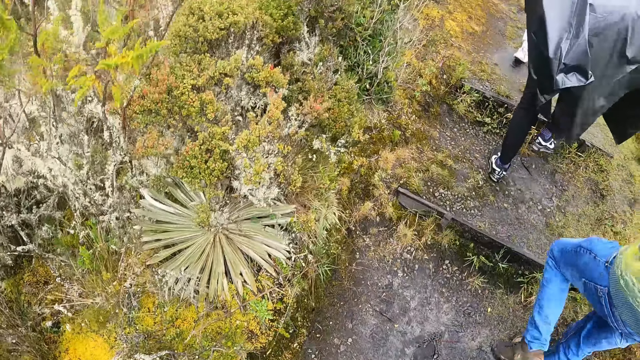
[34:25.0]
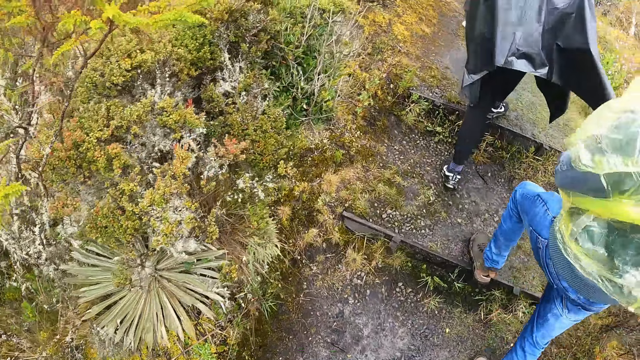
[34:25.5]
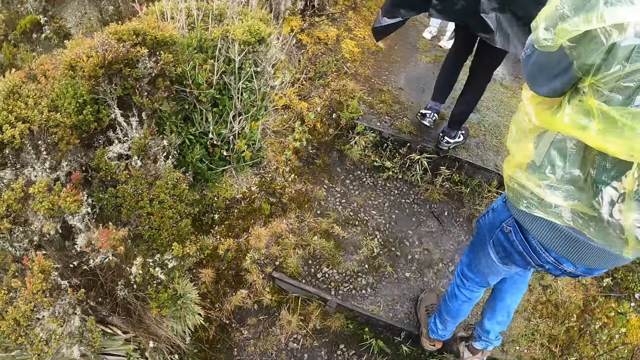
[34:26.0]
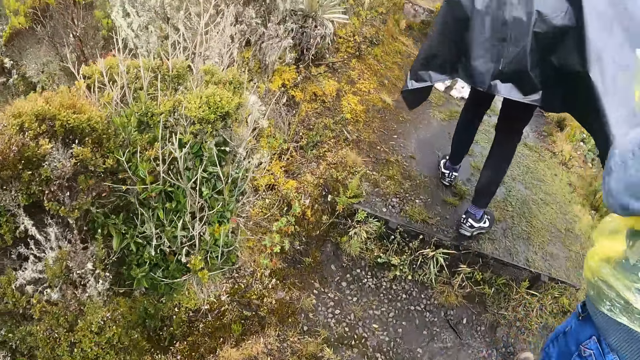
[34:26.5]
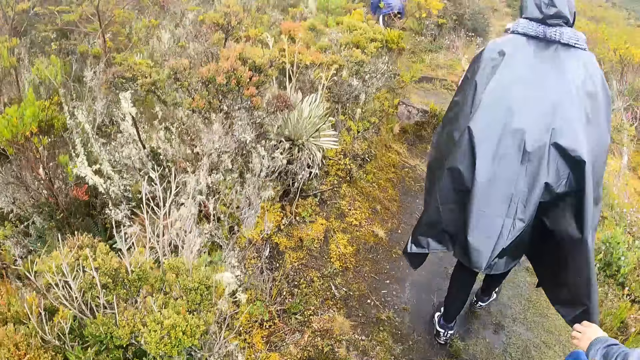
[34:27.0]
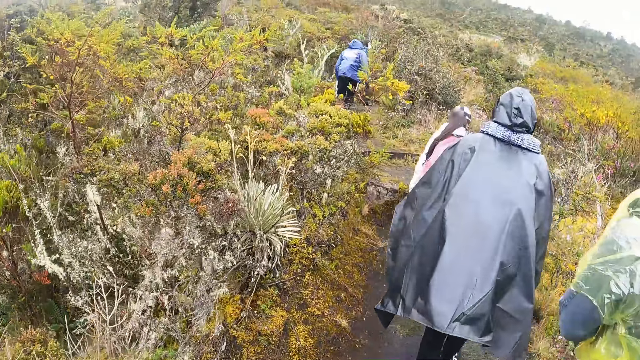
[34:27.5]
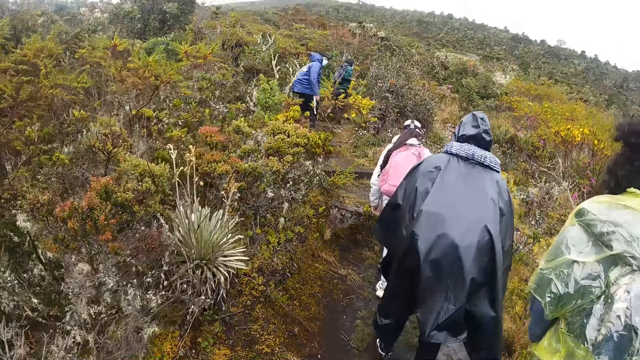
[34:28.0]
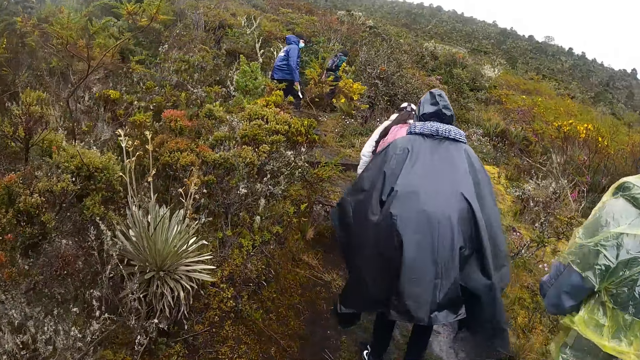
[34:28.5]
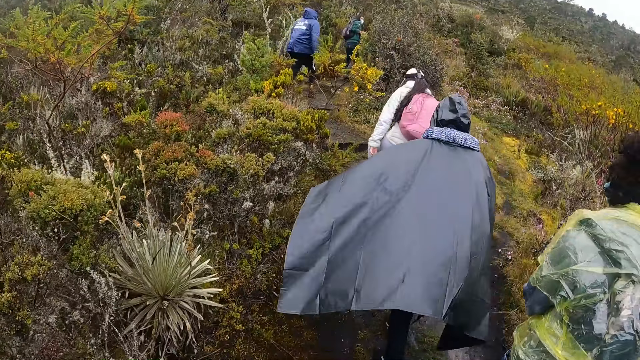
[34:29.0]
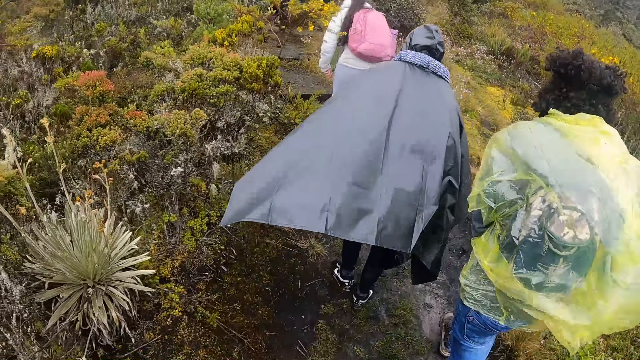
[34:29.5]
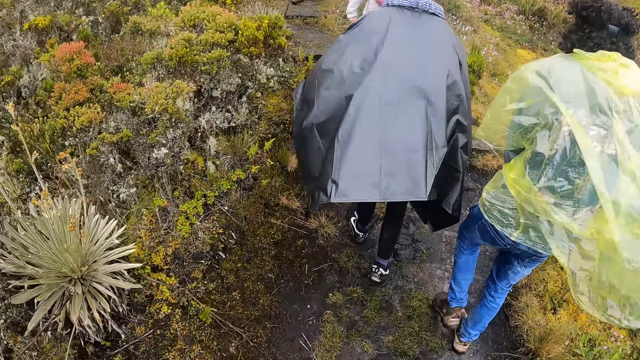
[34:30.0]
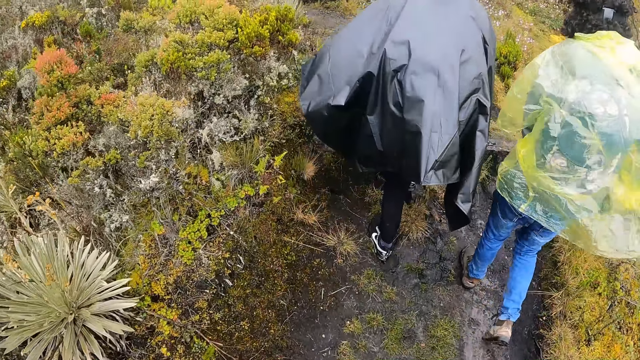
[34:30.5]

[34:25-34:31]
The camera wearer looks at the plants.

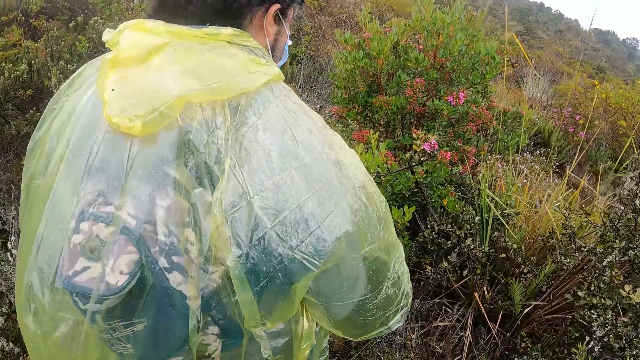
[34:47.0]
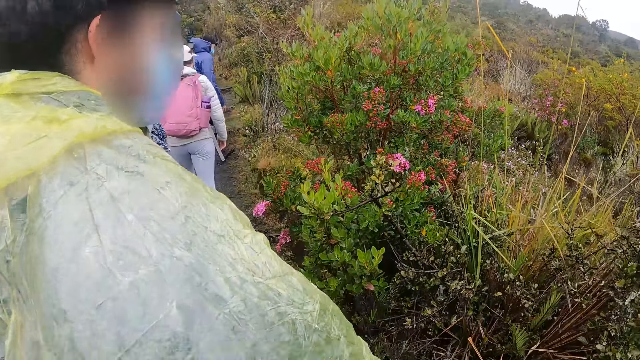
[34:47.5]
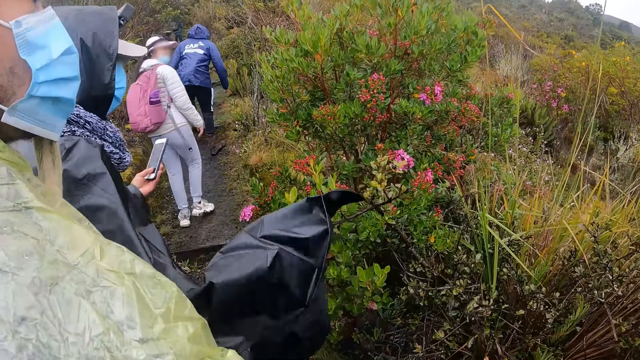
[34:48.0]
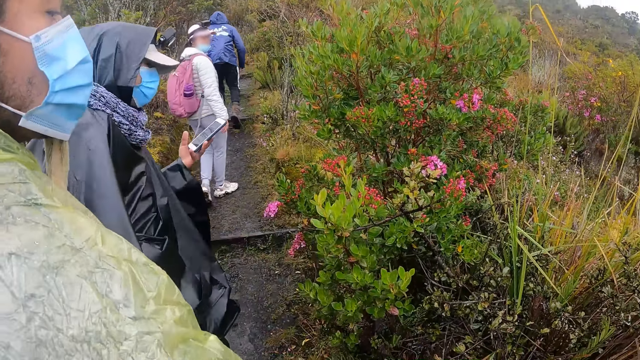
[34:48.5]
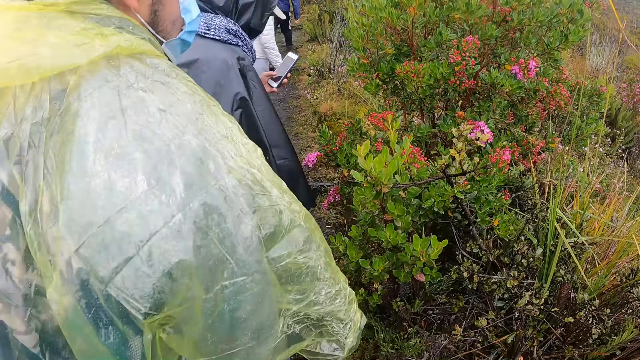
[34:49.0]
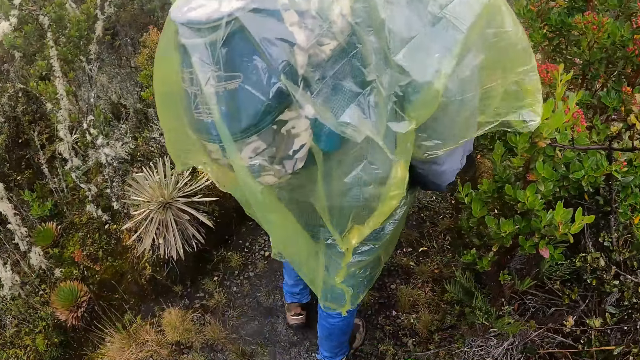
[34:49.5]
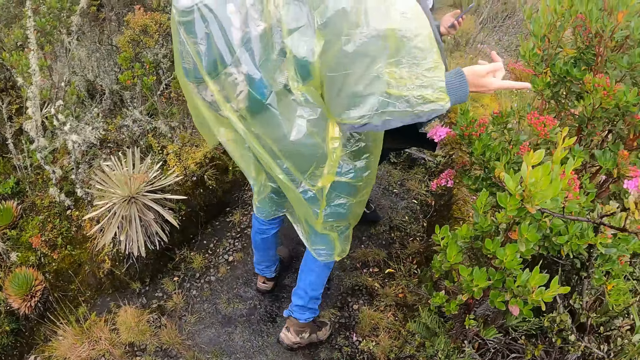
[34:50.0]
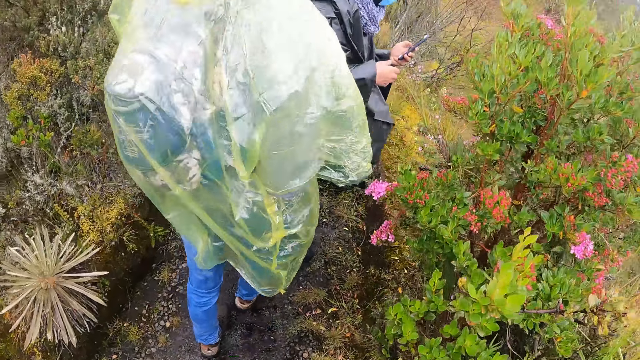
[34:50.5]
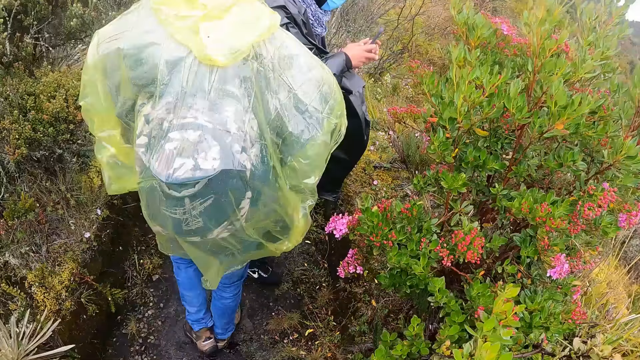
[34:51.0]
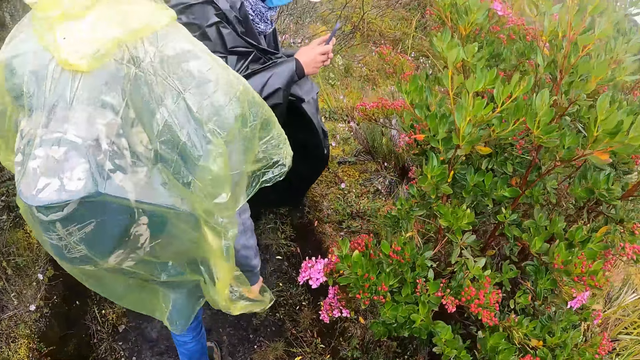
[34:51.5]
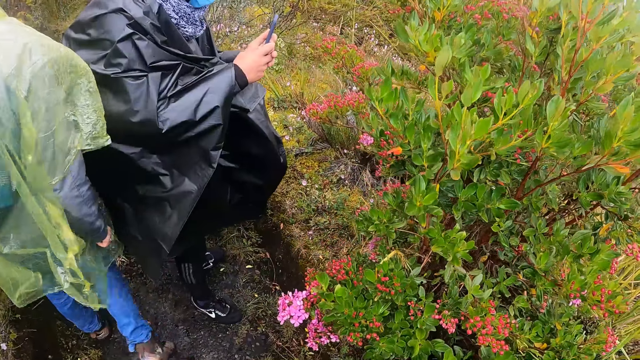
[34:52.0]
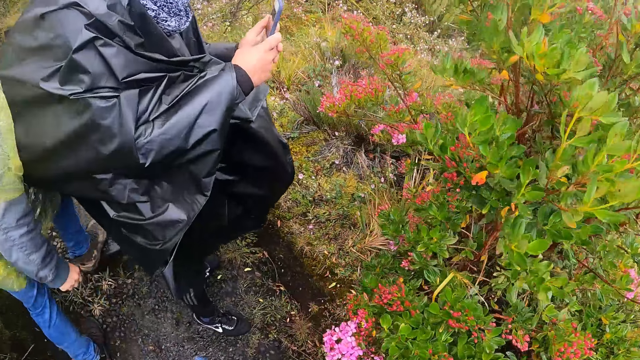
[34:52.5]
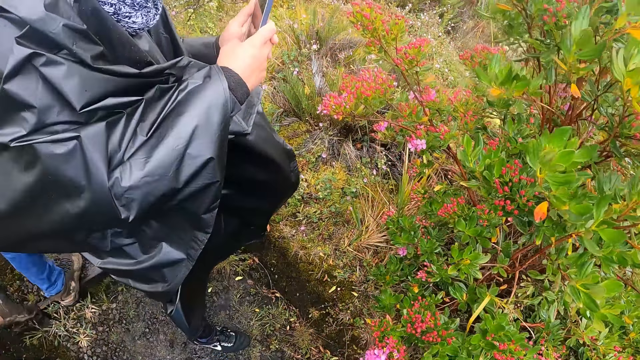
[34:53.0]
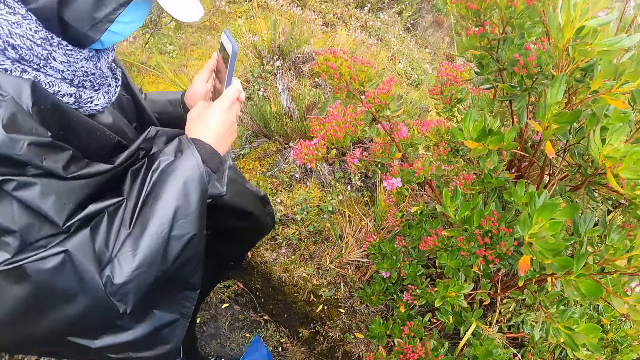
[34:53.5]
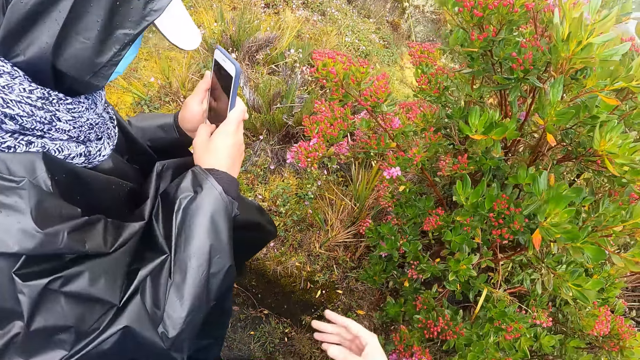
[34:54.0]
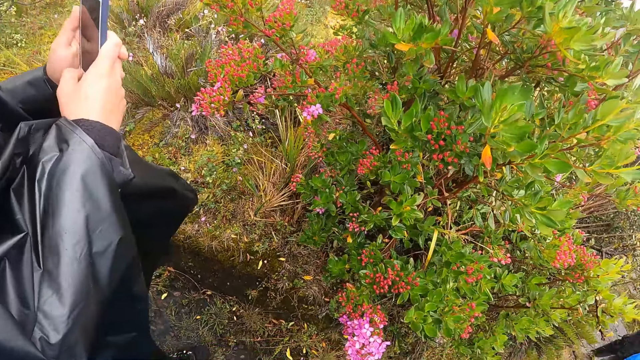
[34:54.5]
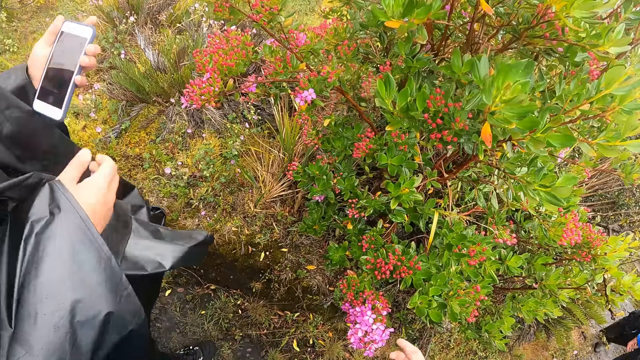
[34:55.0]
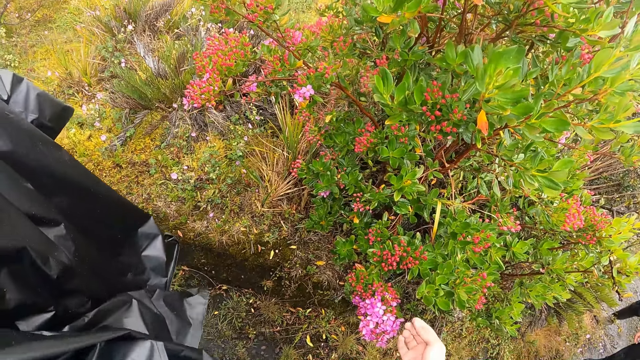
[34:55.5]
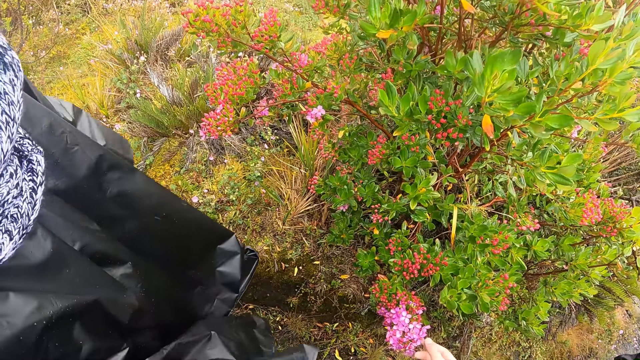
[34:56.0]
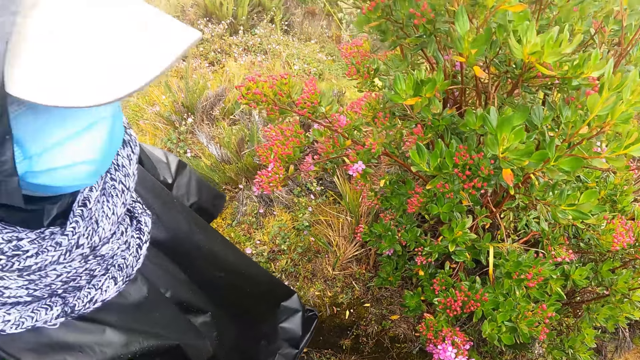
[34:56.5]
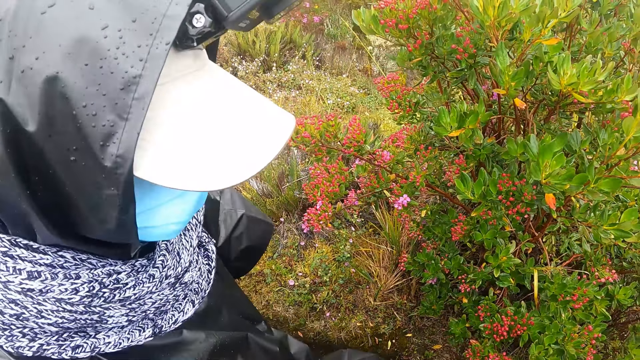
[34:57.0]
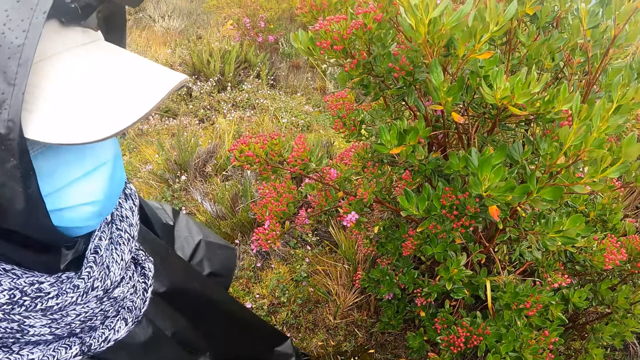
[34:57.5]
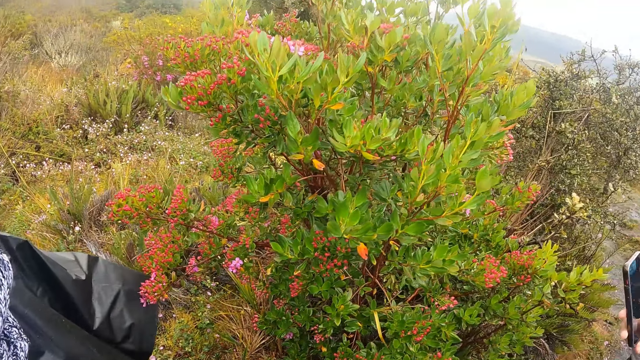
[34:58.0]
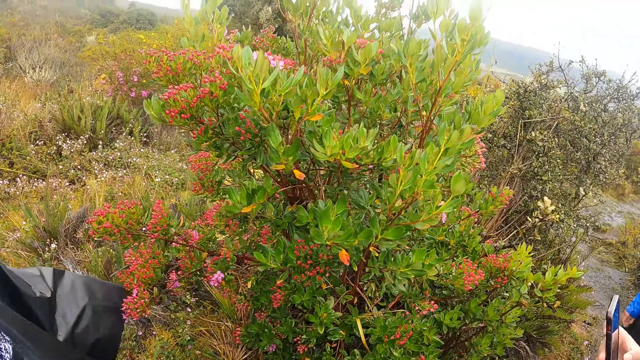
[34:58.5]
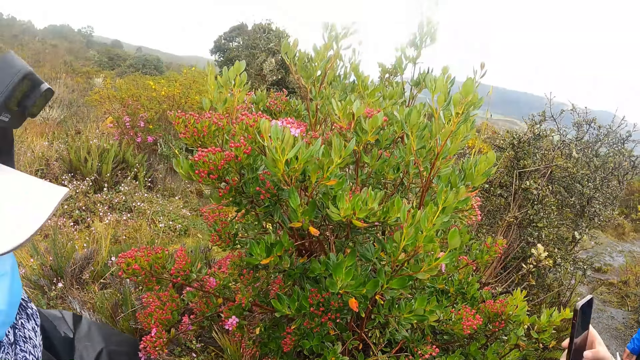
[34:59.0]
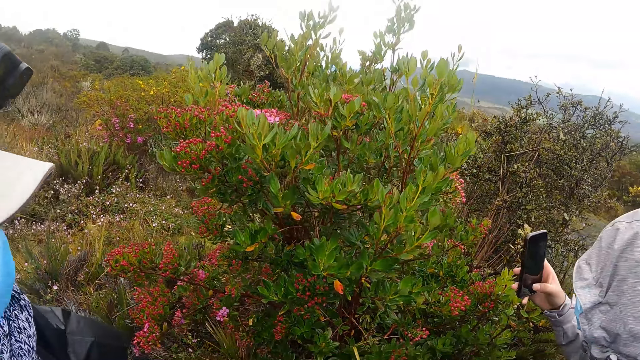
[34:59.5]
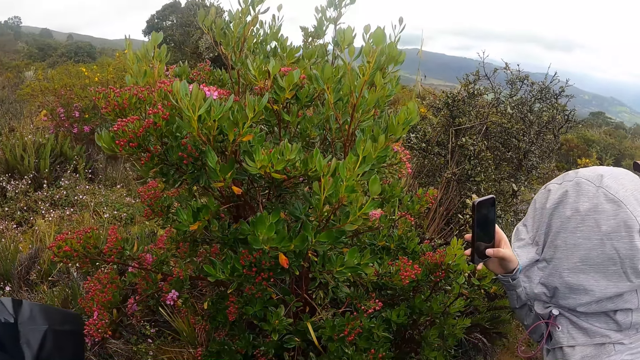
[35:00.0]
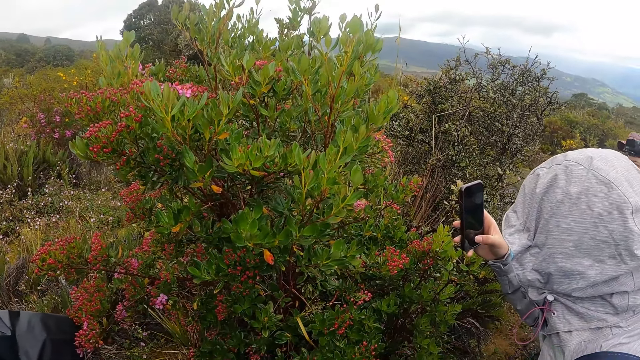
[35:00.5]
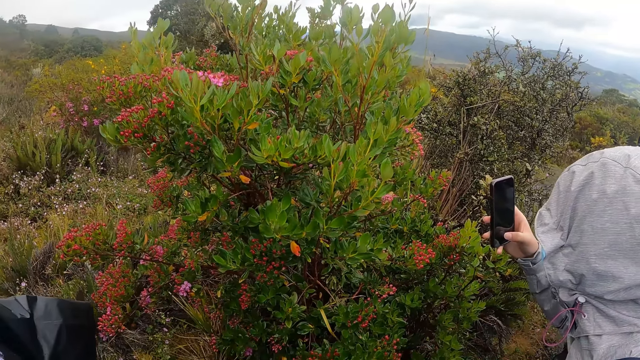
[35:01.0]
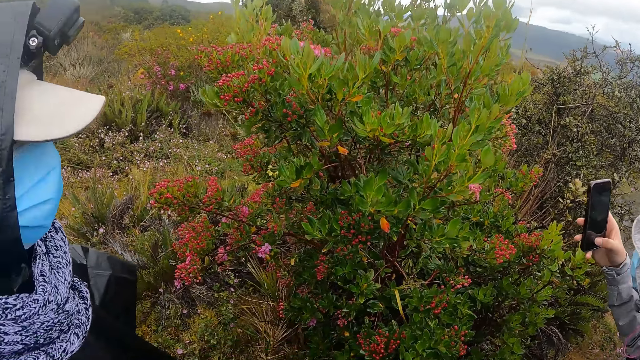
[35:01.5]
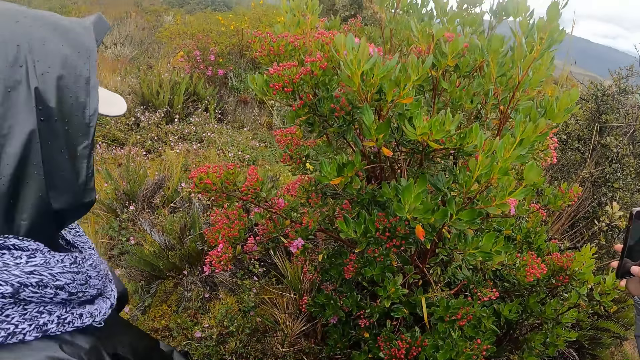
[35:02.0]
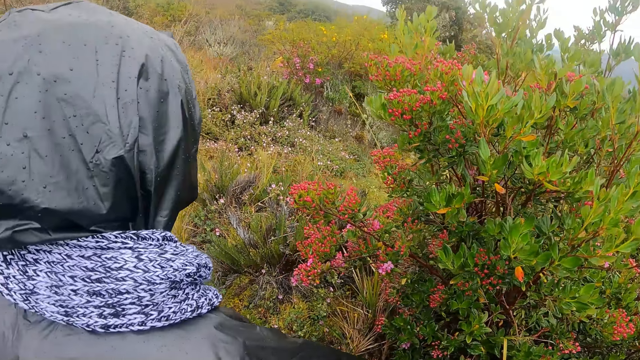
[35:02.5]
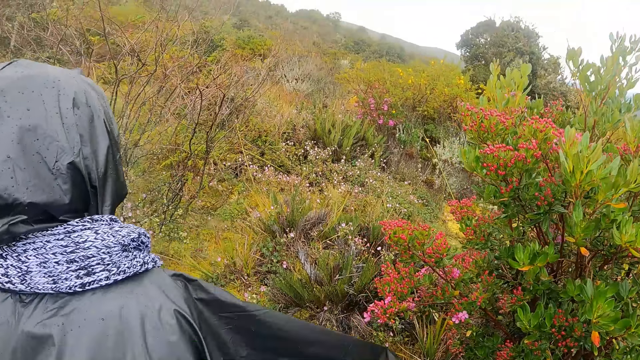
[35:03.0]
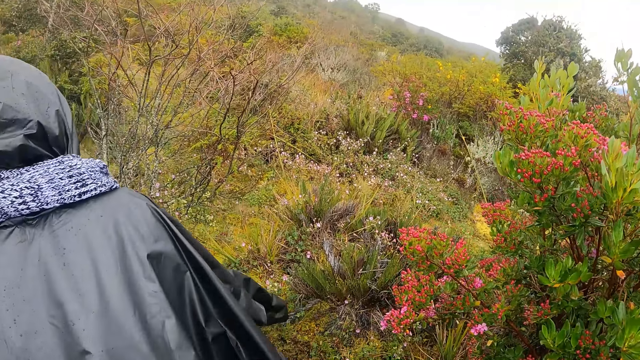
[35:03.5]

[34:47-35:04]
A woman holds the phone with the left hand. She operates the phone with her left hand. She holds the phone with both hands and takes a photo of a plant. The camera wearer looks at the woman. Another woman operates a phone with her right hand. She holds the phone.
